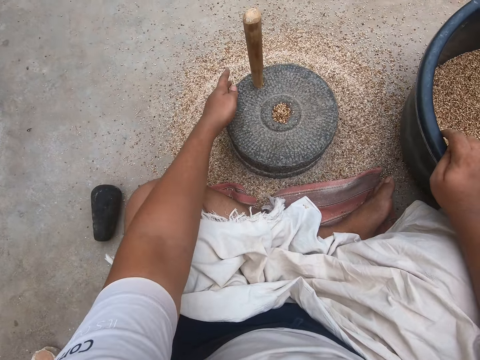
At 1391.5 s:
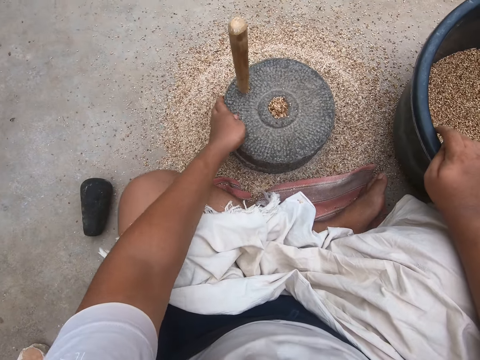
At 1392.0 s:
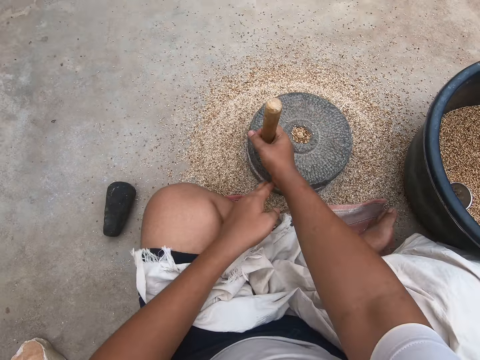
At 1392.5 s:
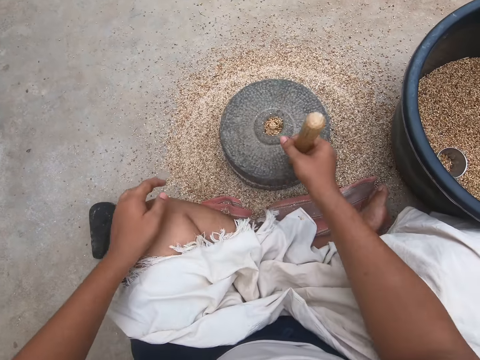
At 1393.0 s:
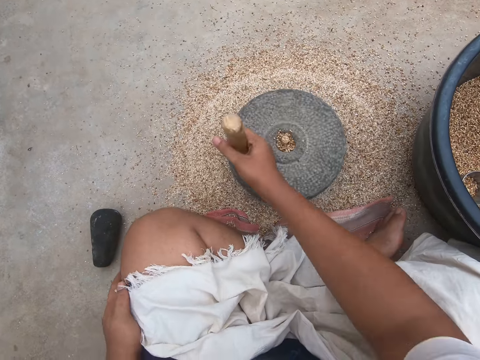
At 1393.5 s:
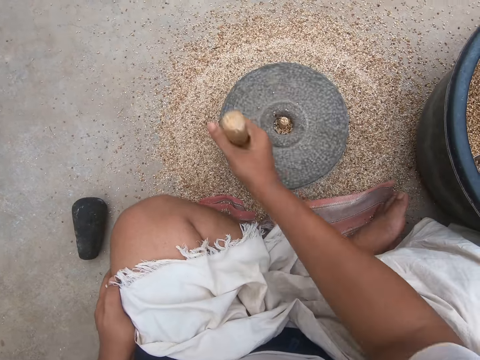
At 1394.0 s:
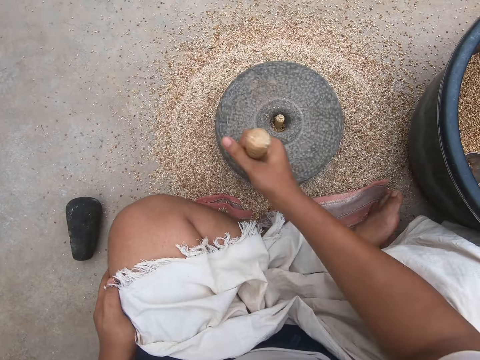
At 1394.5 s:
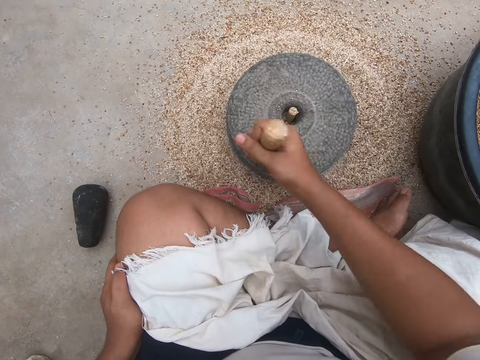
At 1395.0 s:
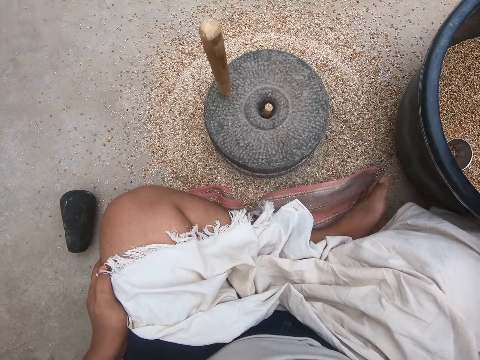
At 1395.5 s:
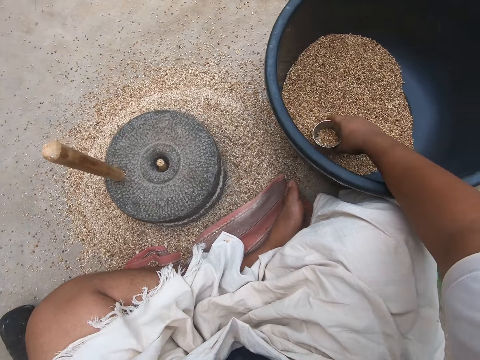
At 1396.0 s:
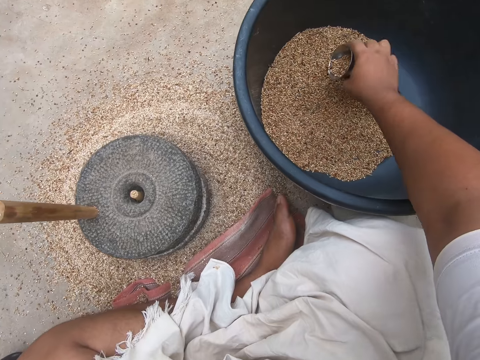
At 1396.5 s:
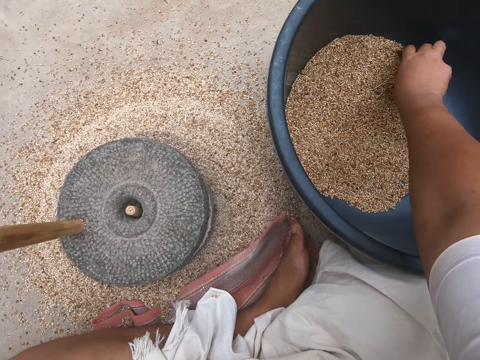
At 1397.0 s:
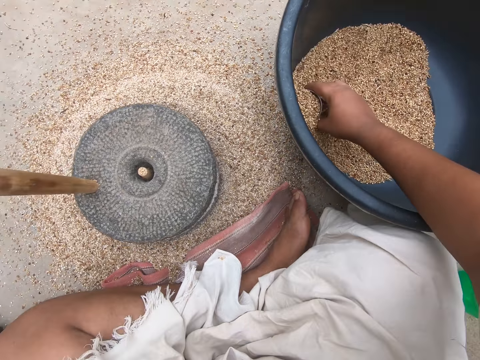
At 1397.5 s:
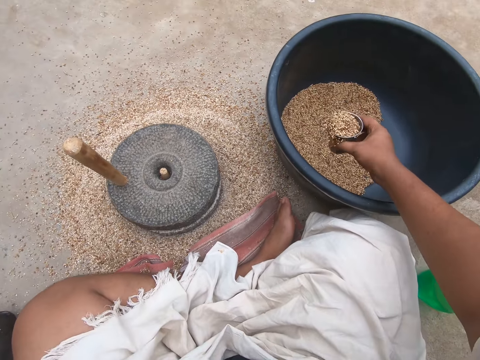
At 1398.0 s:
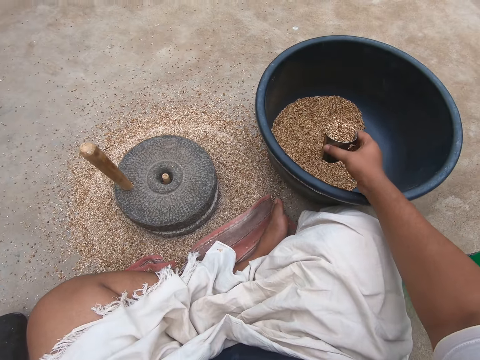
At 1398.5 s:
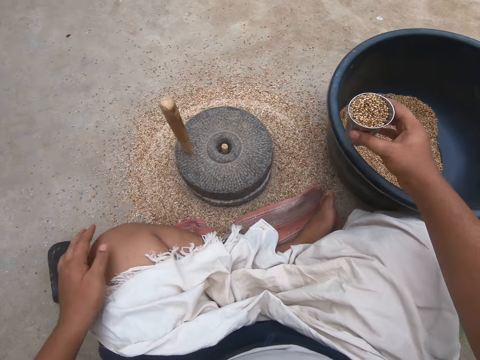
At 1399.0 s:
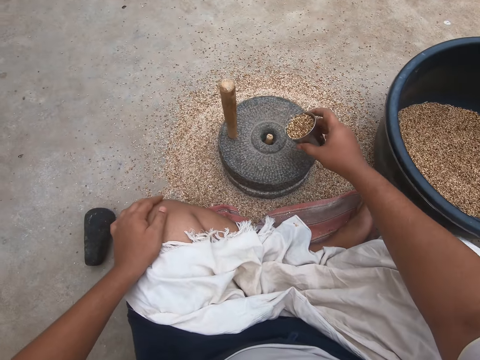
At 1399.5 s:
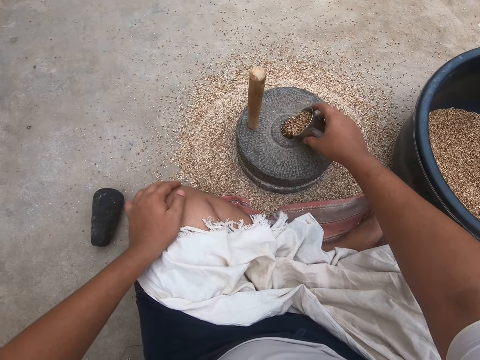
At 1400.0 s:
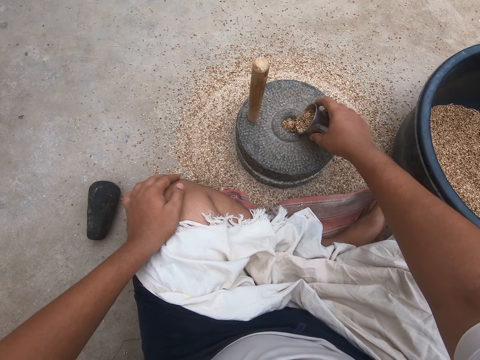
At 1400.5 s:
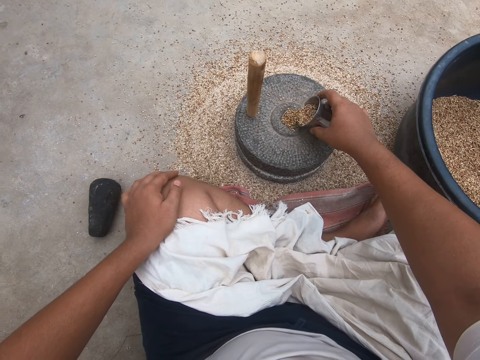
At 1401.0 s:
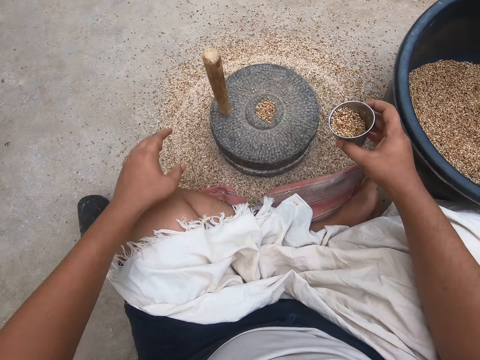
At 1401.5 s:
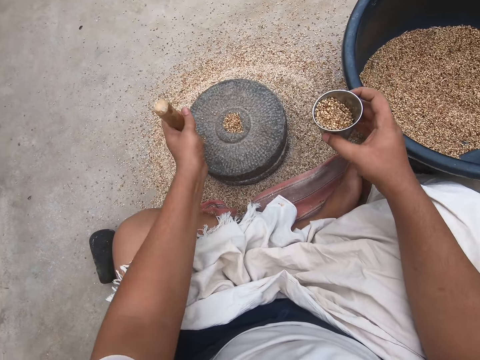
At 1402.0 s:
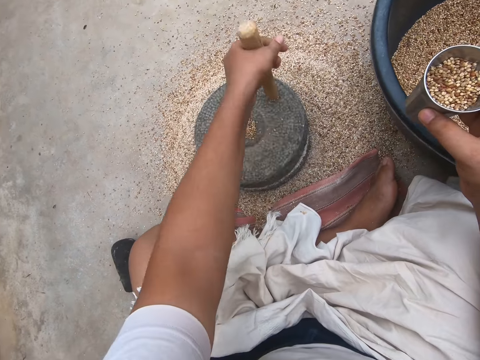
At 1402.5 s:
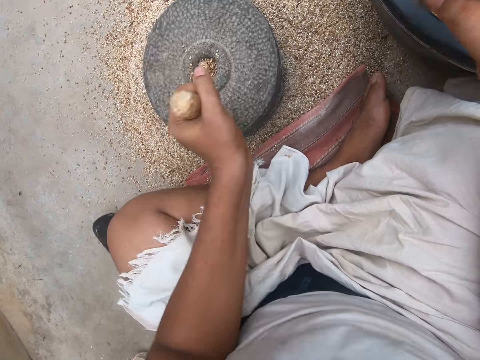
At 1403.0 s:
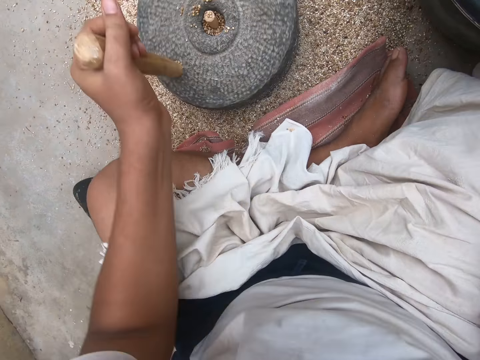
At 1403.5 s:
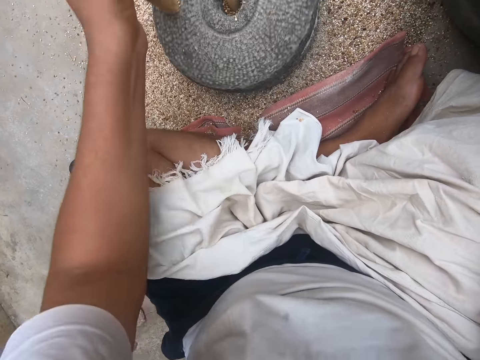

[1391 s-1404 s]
The camera wearer moves the grinder or hand mill. They grind the wheat with a stone hand mill. They pick up the cup. They scoop some wheat from the wheat bowl with the cup. They pour some of the wheat into the wheat bowl. They pour the wheat into the grinder. They grind the wheat with the stone hand mill.

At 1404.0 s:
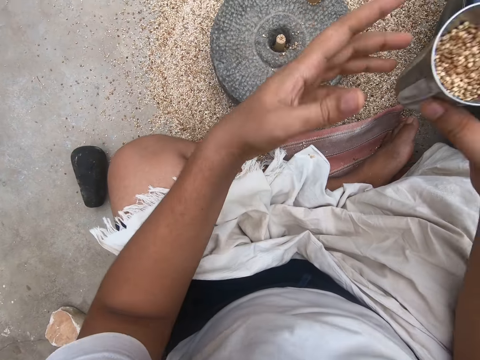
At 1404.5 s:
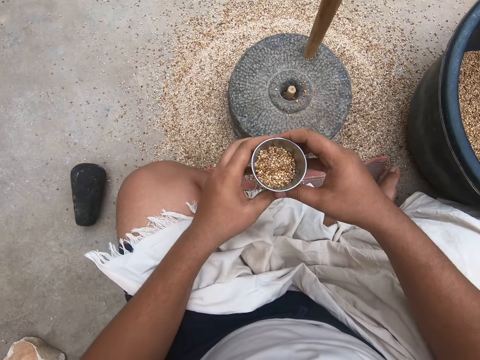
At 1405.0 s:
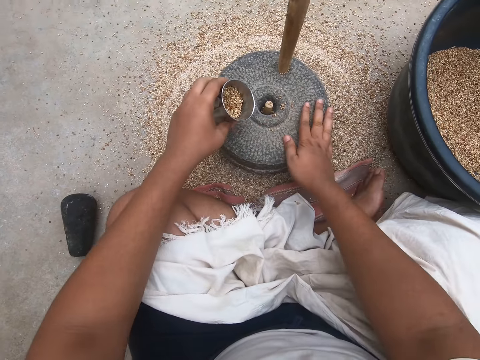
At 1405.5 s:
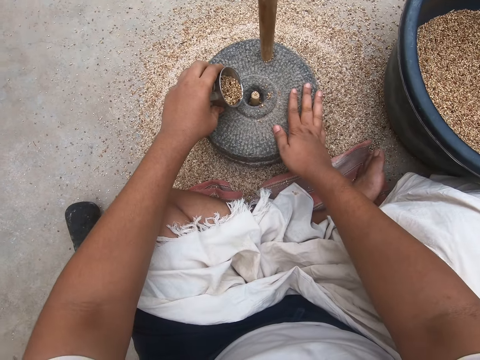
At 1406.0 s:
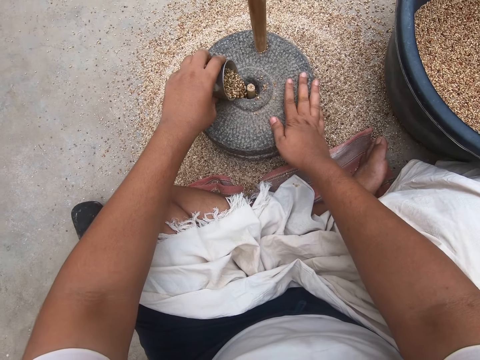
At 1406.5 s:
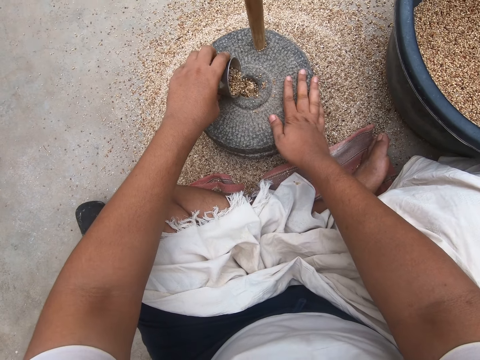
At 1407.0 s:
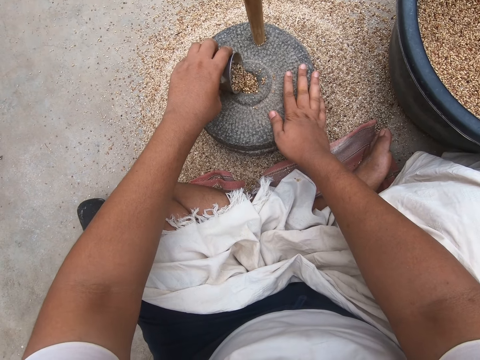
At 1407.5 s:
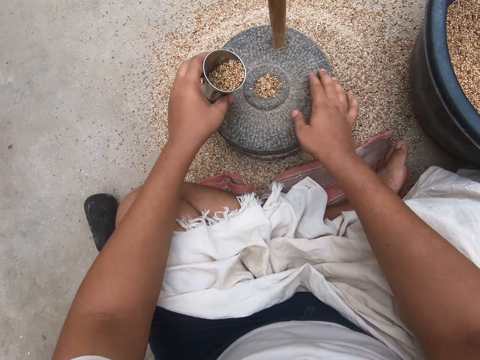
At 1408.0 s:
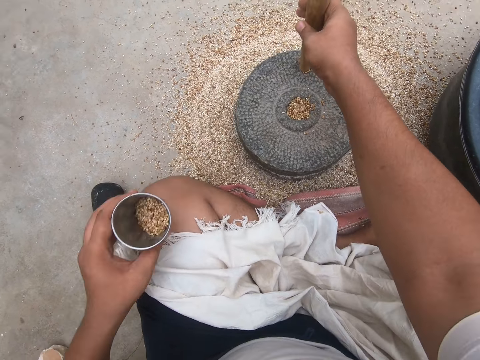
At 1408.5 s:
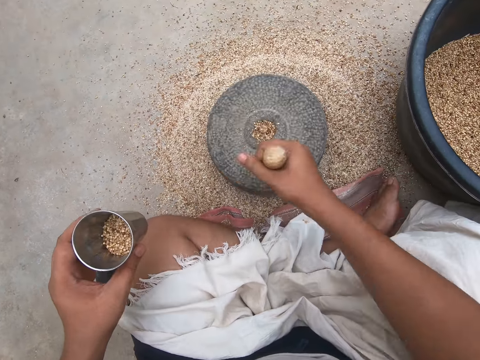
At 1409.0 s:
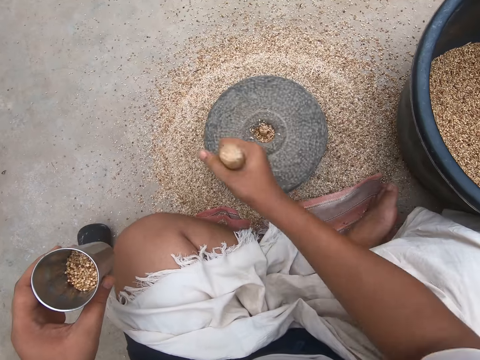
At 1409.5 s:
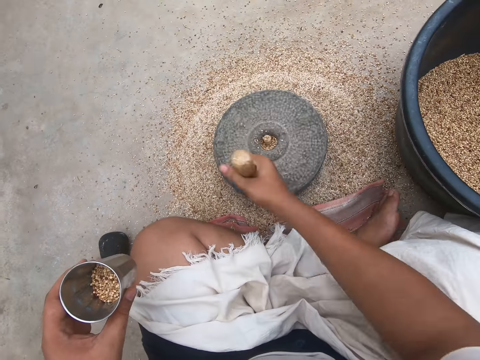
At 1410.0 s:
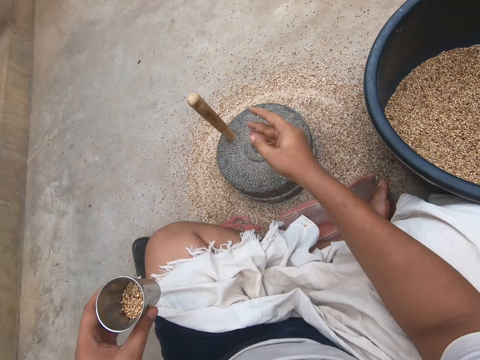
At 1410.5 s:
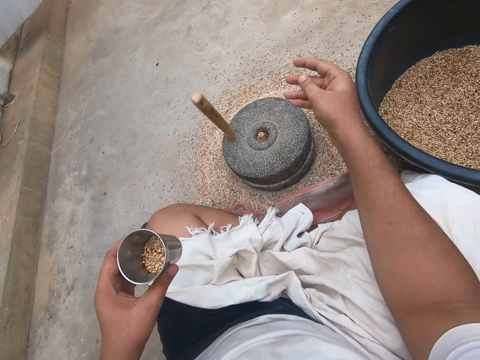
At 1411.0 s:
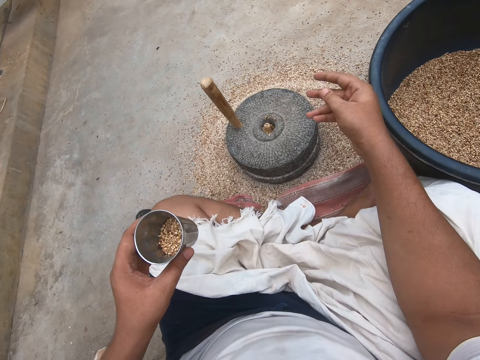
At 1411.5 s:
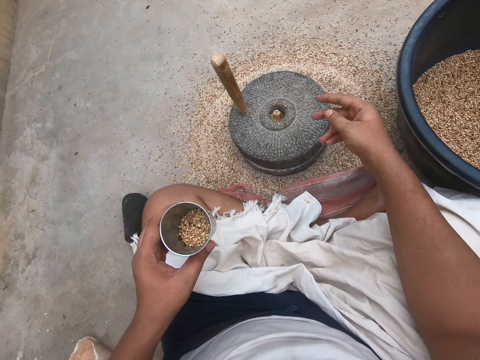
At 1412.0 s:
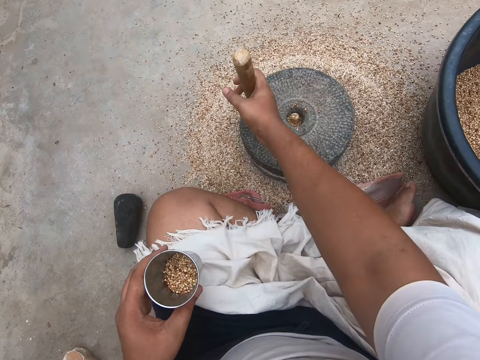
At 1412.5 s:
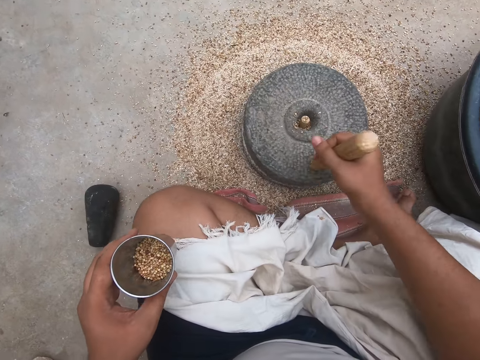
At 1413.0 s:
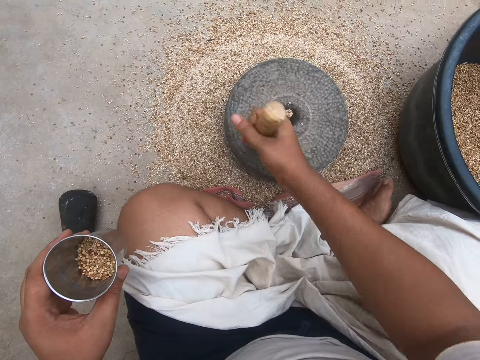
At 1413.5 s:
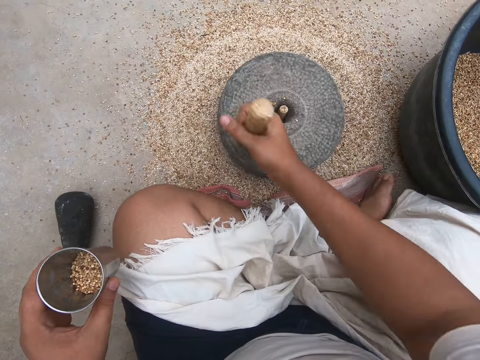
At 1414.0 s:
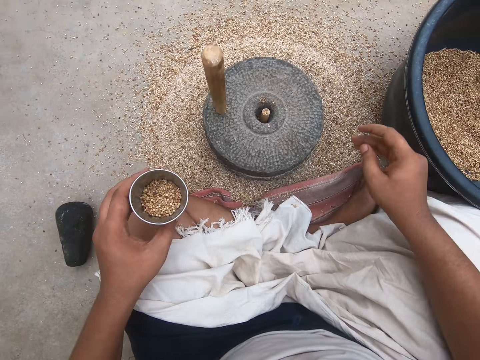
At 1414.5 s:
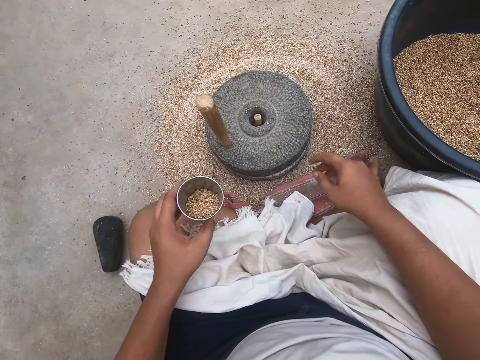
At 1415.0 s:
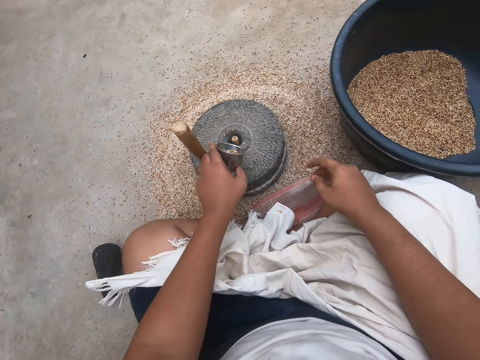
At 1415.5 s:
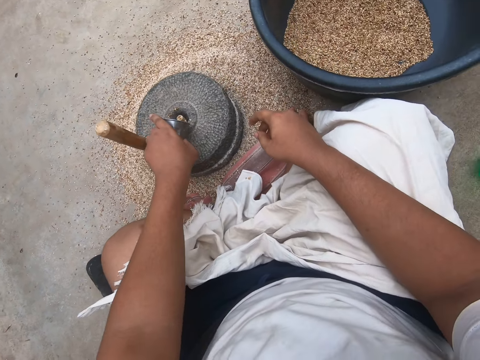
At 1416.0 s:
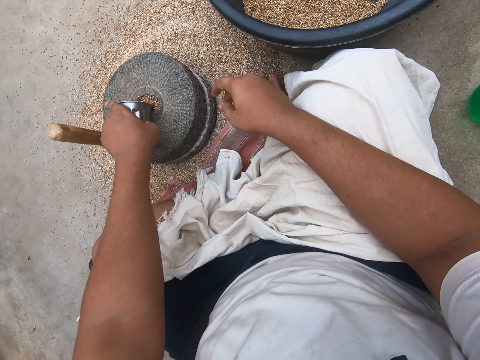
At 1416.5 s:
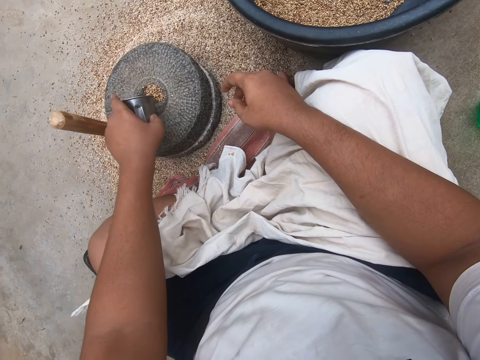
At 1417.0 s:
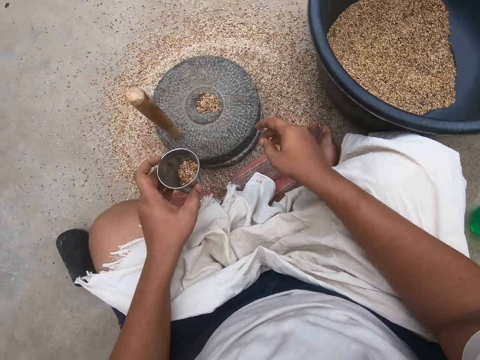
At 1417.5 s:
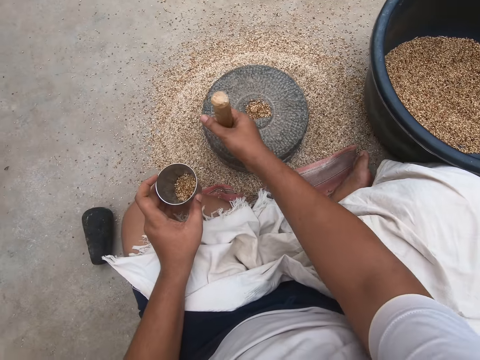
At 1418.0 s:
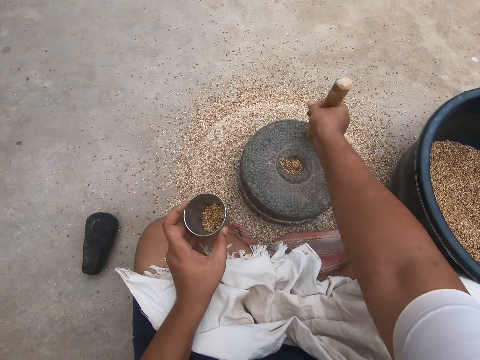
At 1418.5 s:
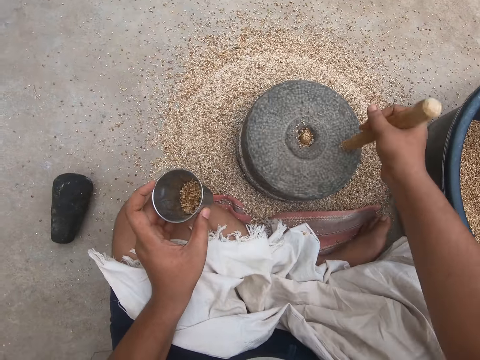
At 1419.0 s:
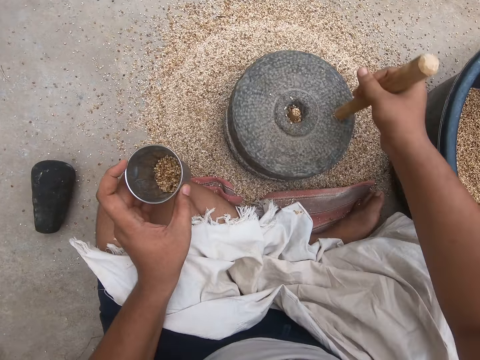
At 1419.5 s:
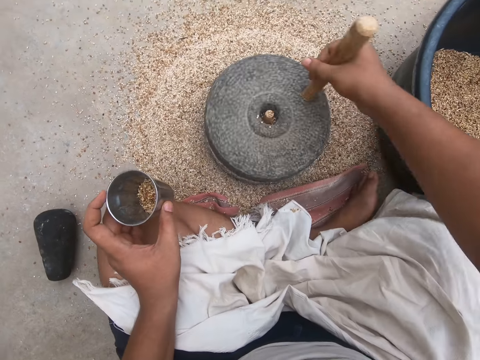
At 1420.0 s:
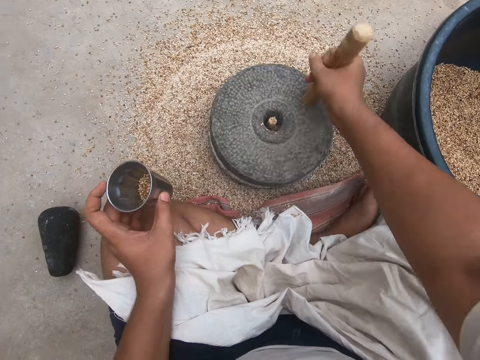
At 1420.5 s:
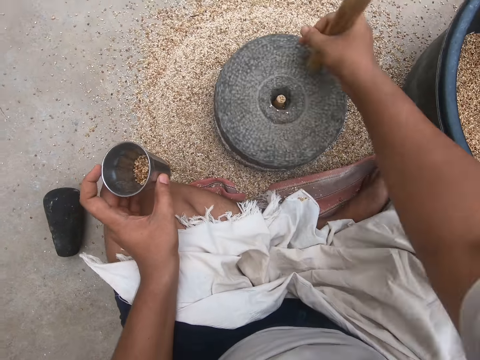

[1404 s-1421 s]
The camera wearer pours the wheat into the grinder or hand mill. They turn the grinder. They stop grinding the wheat with the hand mill. They grind the wheat with the stone hand mill. They pour the wheat into the grinder. They grind the wheat with the stone hand mill.
